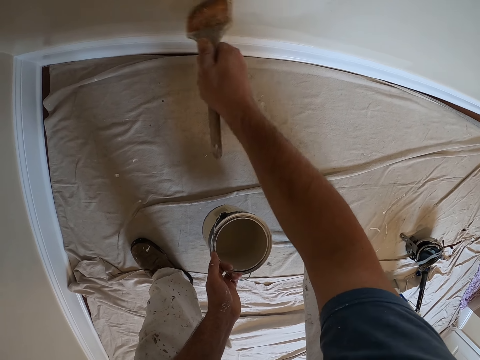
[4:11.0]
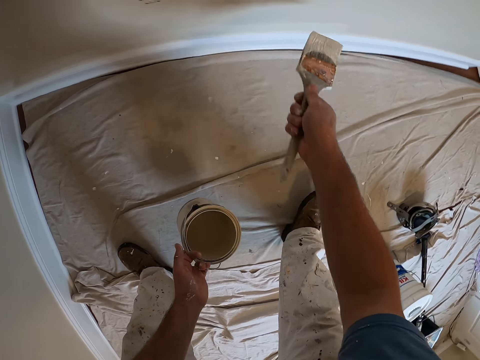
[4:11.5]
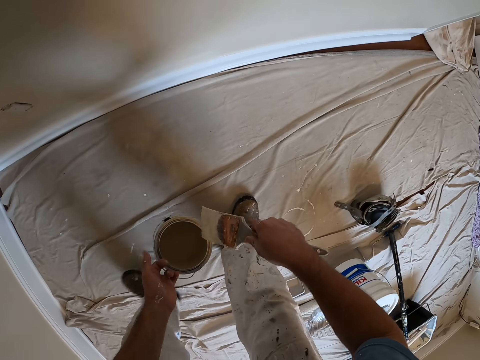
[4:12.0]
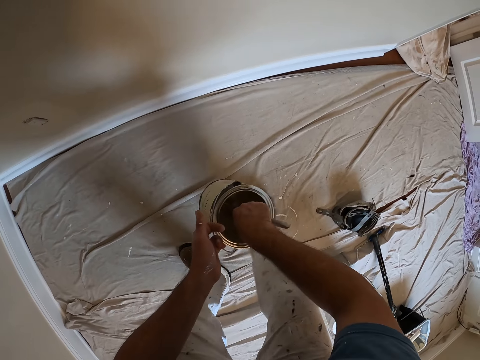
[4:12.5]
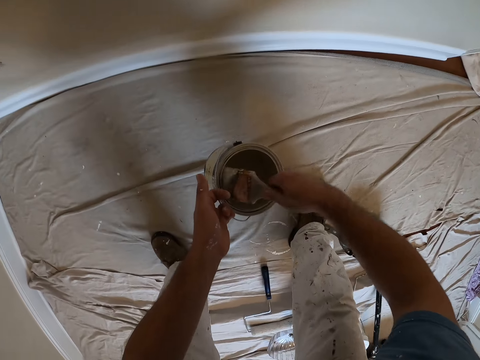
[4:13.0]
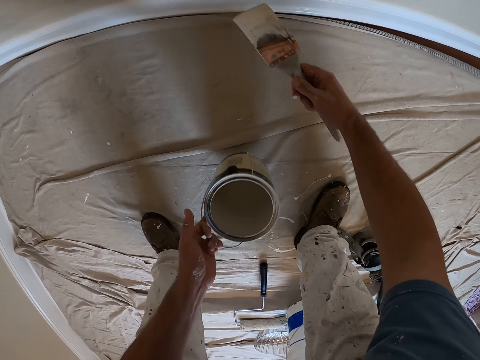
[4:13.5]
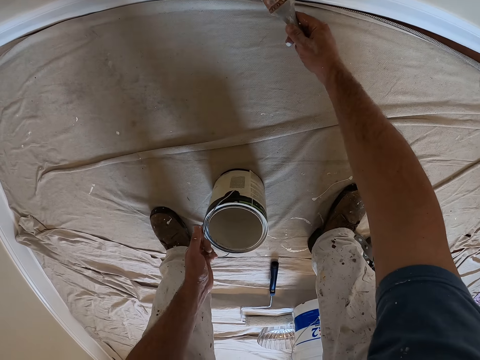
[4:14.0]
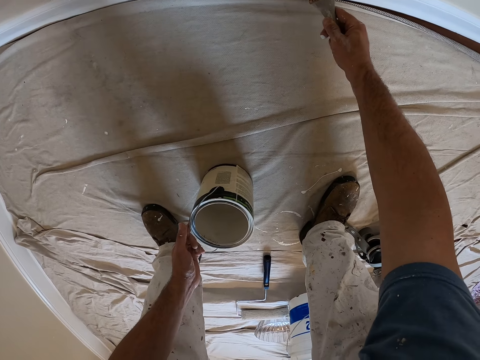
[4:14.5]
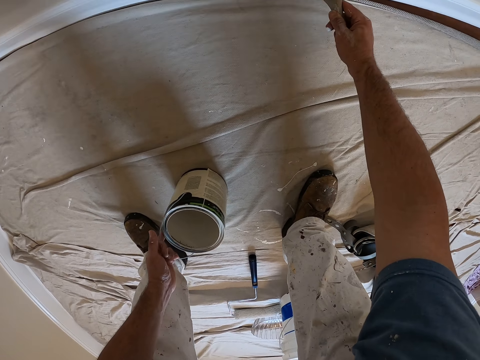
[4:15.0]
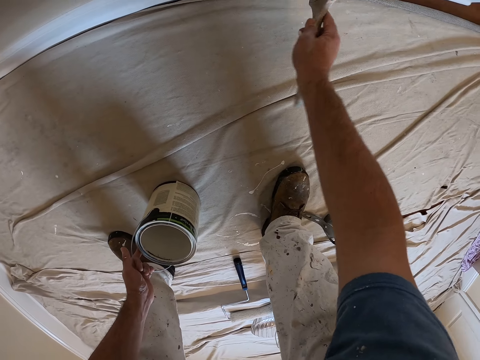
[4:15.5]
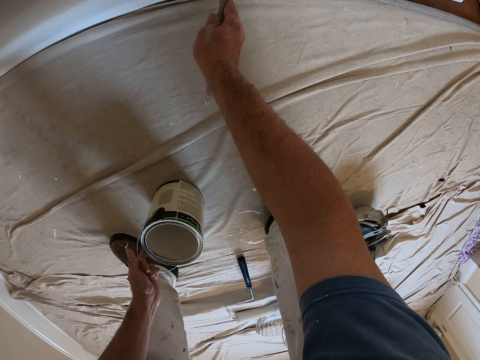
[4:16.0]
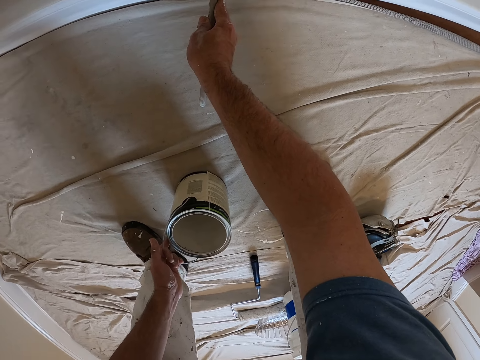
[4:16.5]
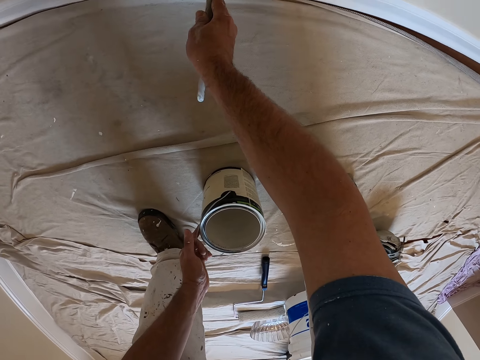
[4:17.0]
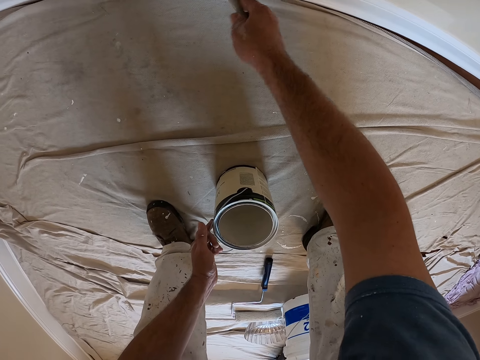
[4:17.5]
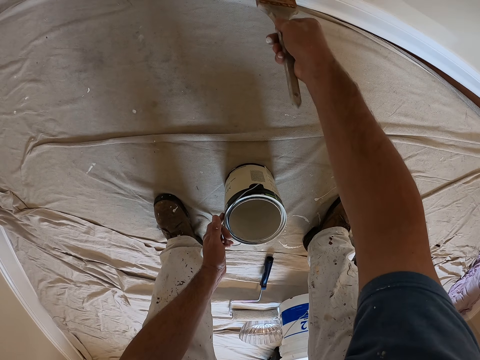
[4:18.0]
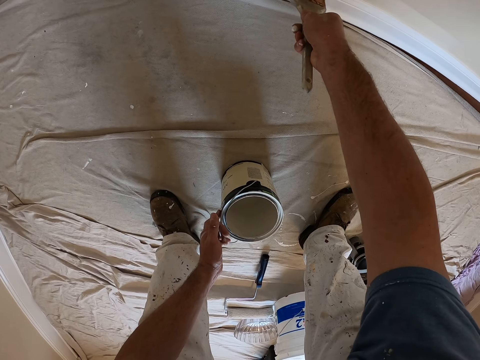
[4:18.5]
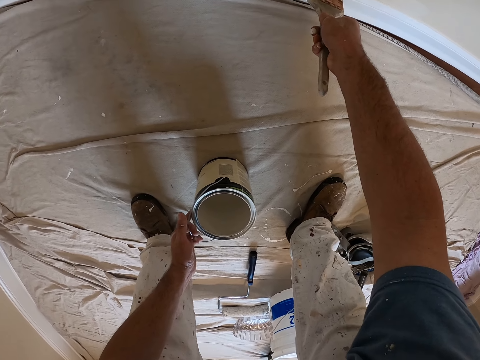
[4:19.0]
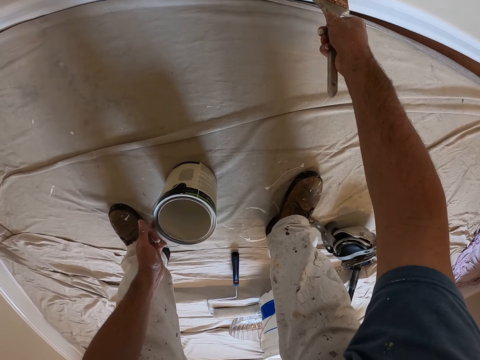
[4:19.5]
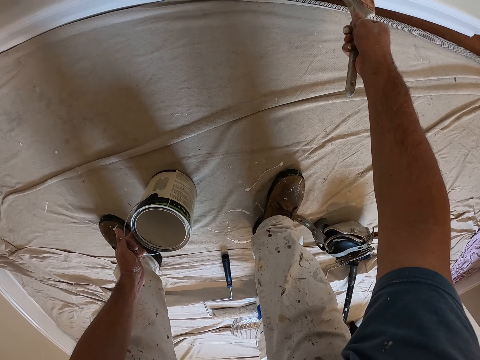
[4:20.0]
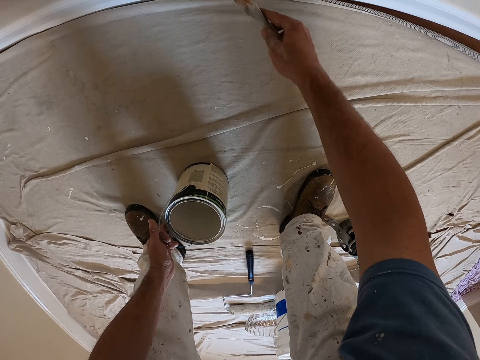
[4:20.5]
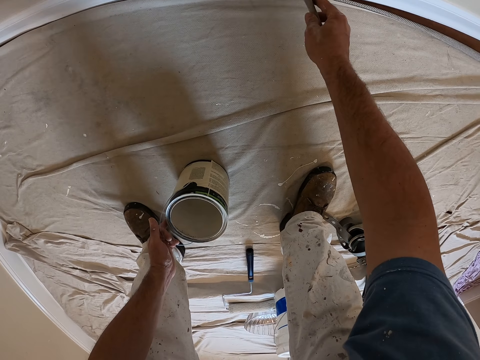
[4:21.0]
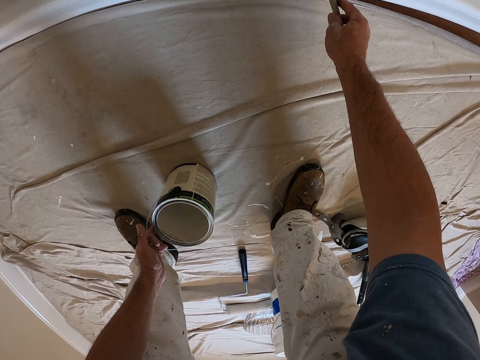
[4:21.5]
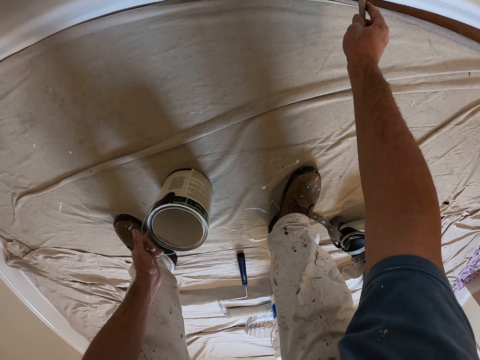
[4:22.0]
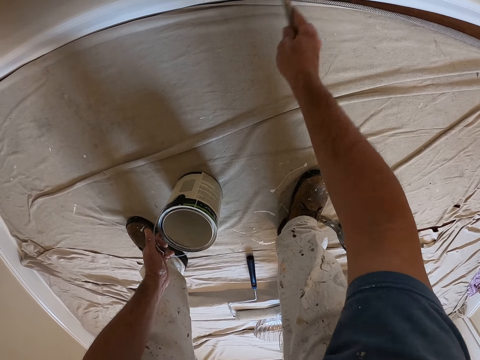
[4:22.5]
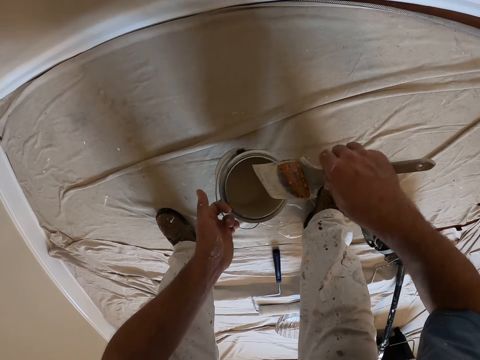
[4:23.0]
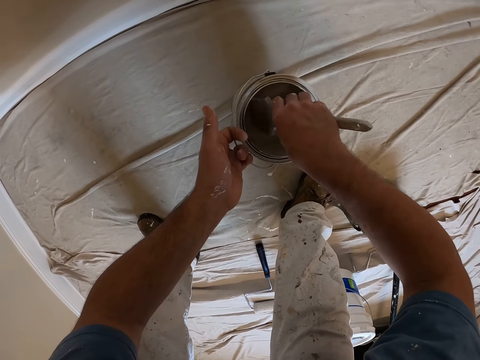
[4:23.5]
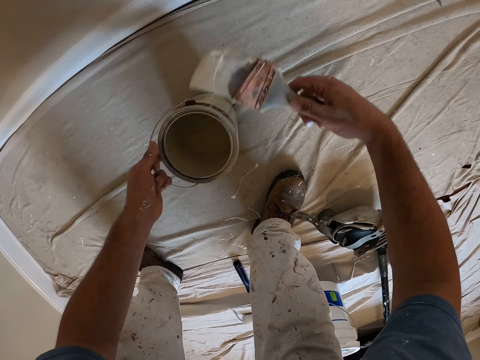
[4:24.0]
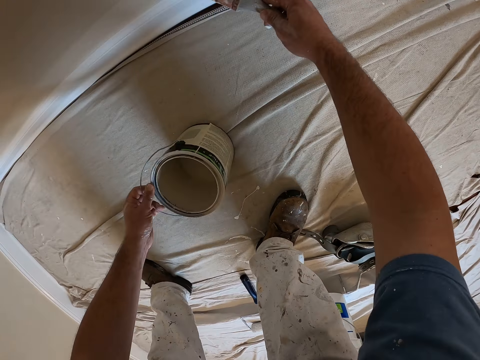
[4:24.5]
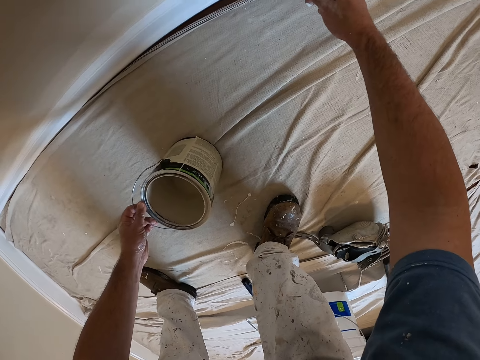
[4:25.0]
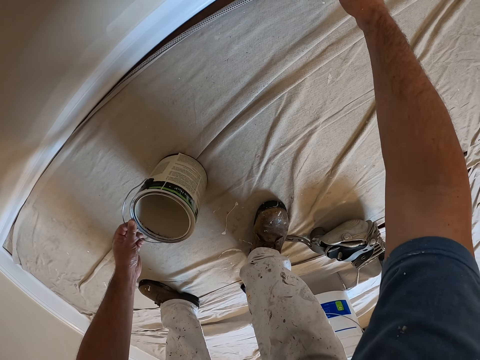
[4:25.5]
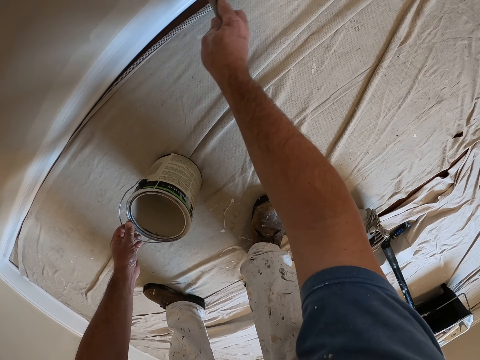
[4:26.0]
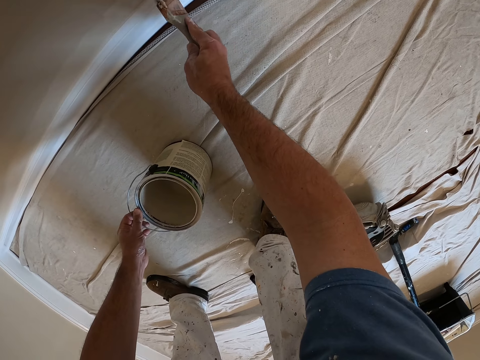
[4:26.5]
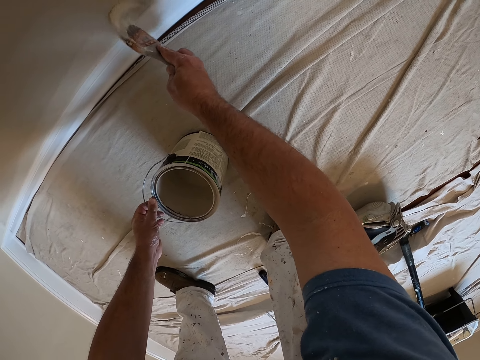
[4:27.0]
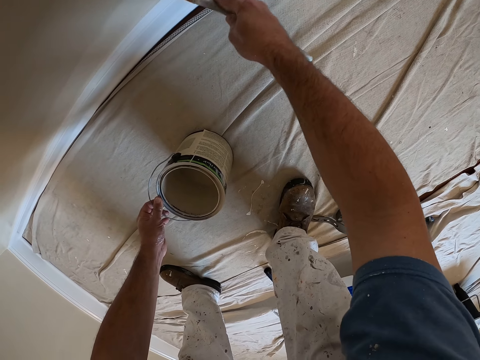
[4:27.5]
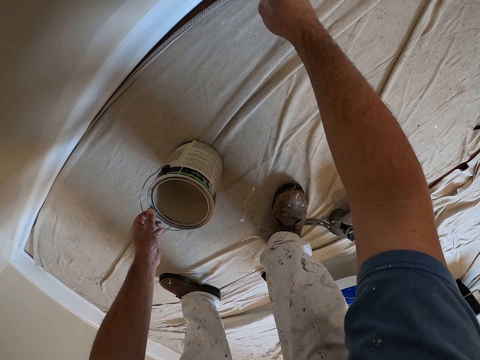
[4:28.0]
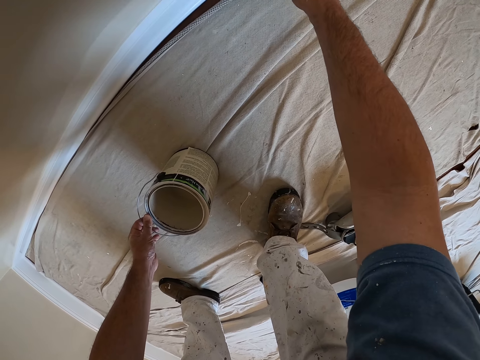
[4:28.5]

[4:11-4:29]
The camera wearer dips the brush into the paint bucket. They paint the wall with the brush. They dip the brush into the paint bucket. They paint the wall with the brush.

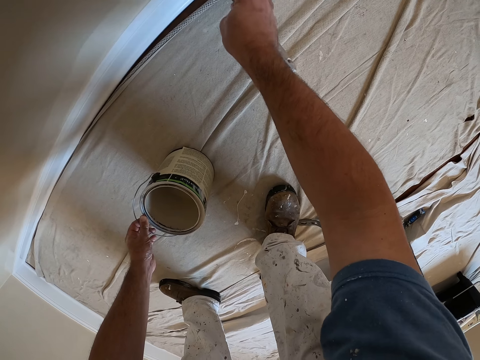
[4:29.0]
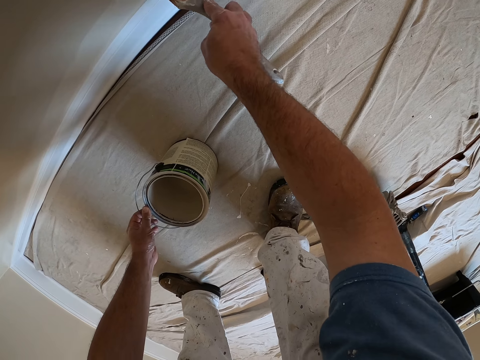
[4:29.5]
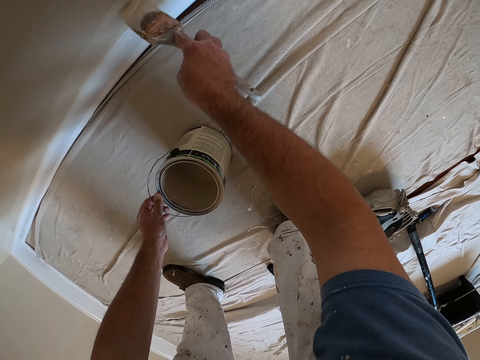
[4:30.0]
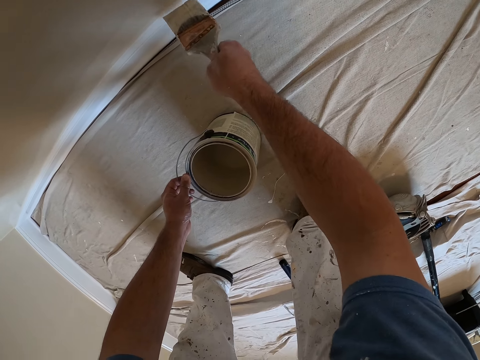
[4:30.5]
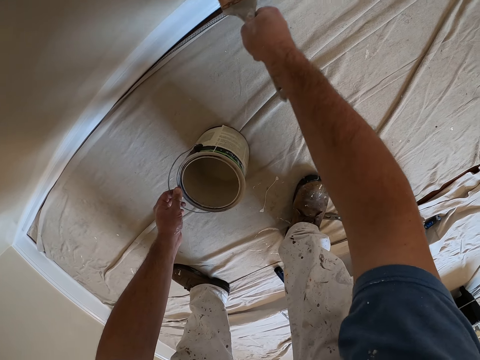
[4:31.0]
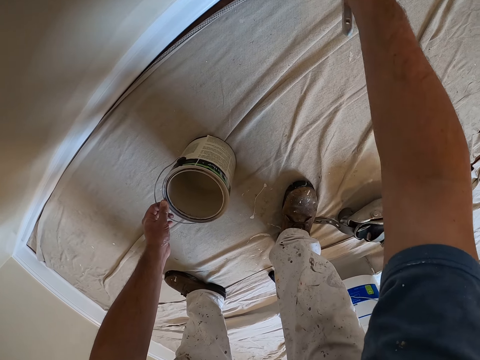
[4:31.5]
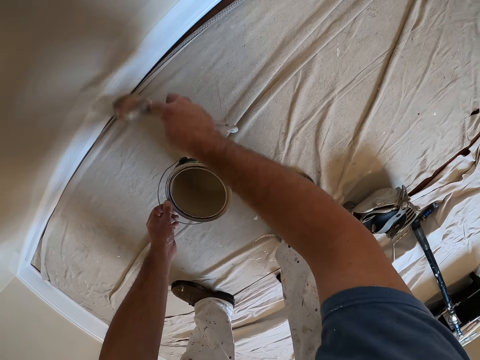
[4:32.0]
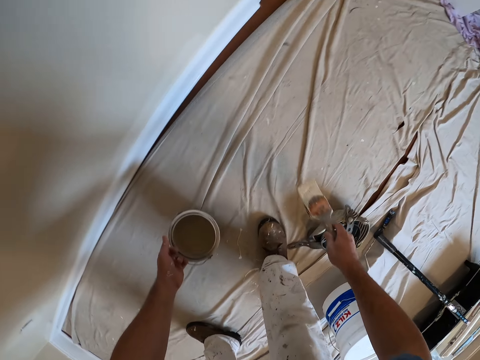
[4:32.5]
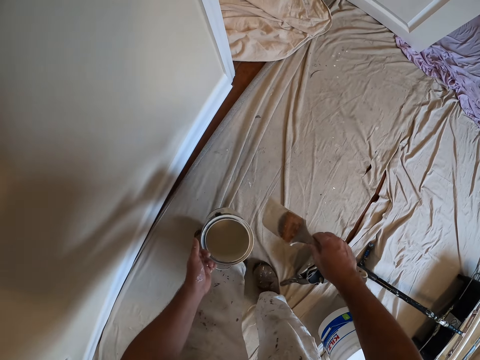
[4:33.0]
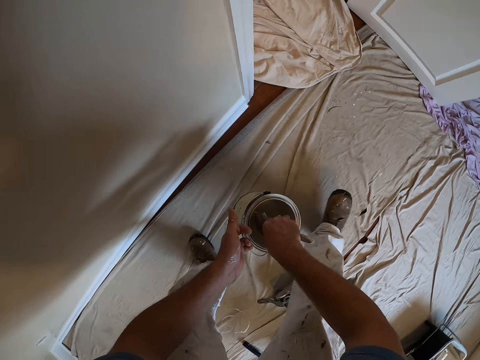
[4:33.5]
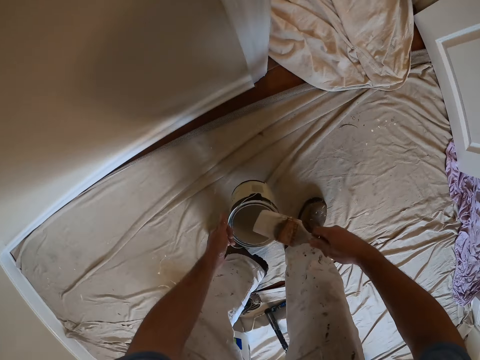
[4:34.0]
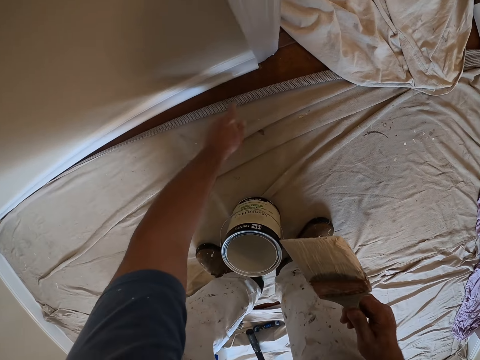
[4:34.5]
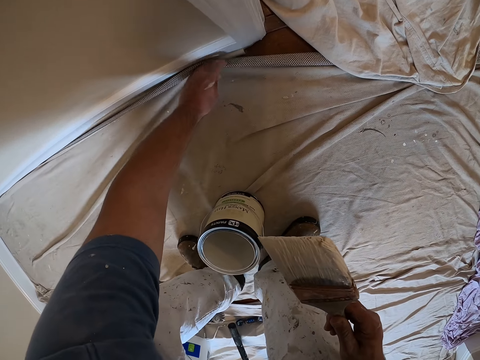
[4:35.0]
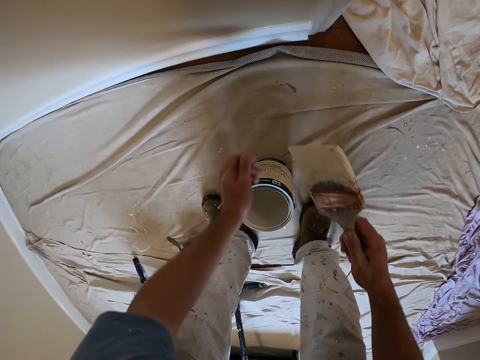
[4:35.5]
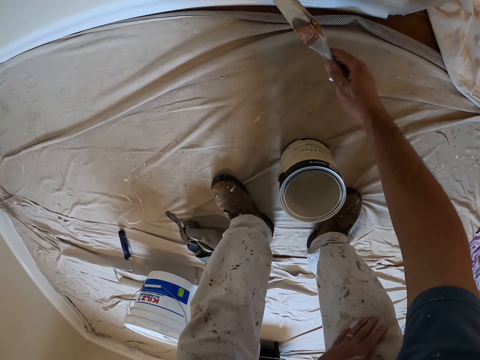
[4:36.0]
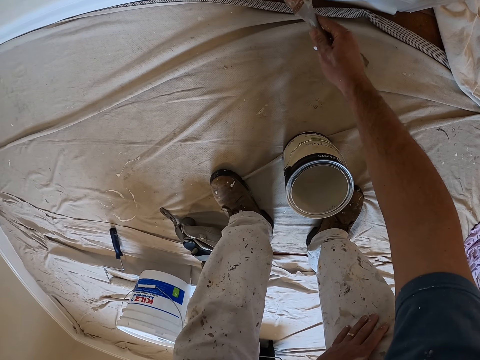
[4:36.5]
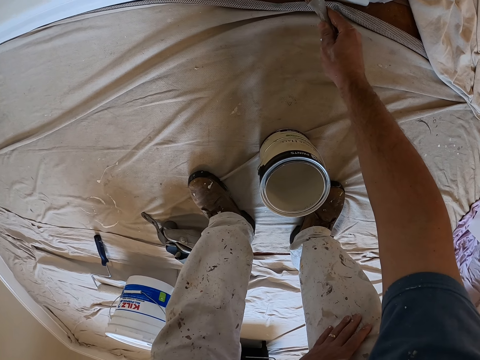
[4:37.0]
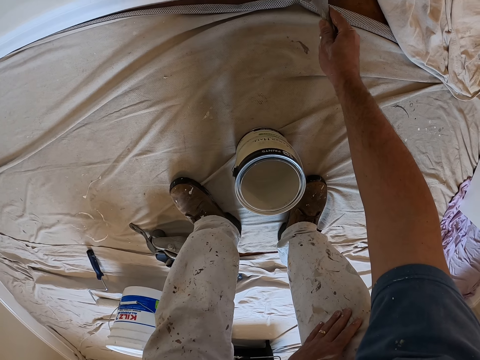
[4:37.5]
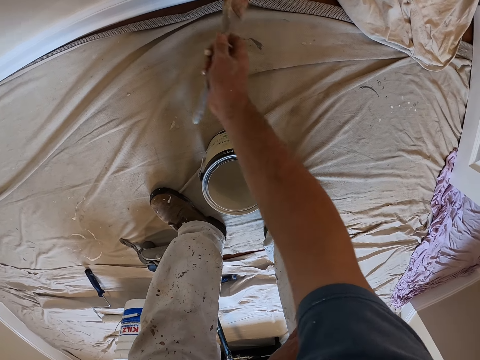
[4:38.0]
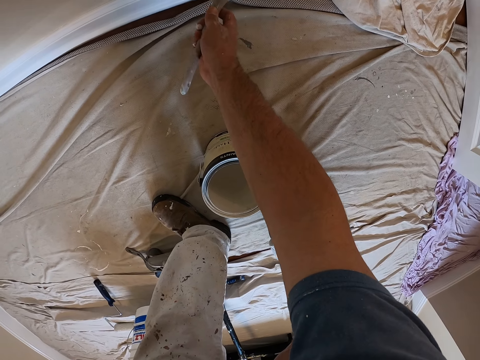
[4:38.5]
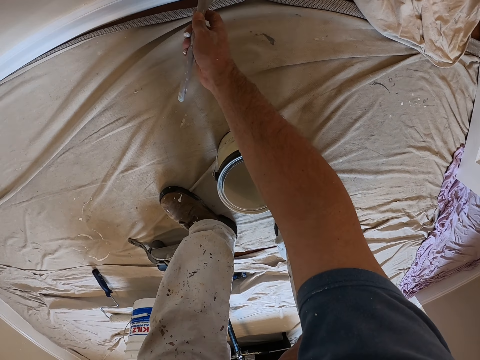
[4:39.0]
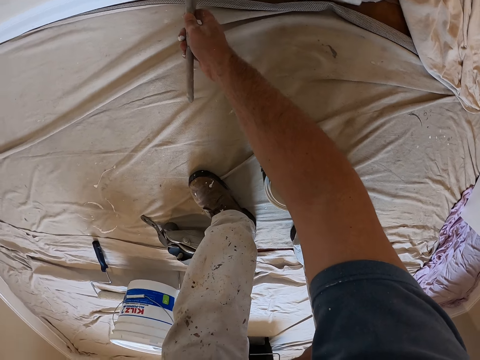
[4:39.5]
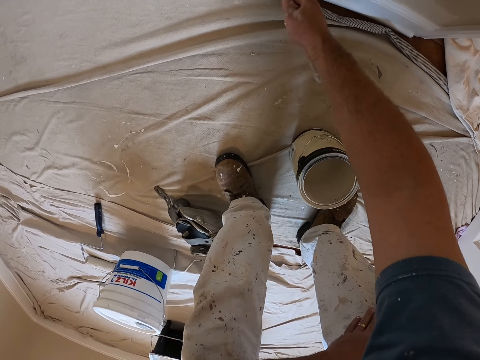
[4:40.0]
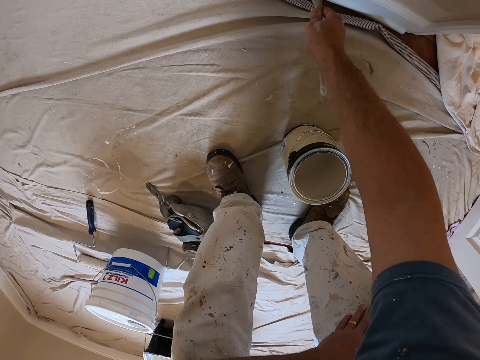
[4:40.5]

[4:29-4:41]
The camera wearer takes the bucket from the floor with his left hand. He steps forward a bit. He dips the brush into the paint bucket. He walks in the room. He places the bucket of paint on the floor with his left hand. He adjusts the cloth on the ground with his left hand. He spreads the cloth on the floor. He paints the wall with the brush.
